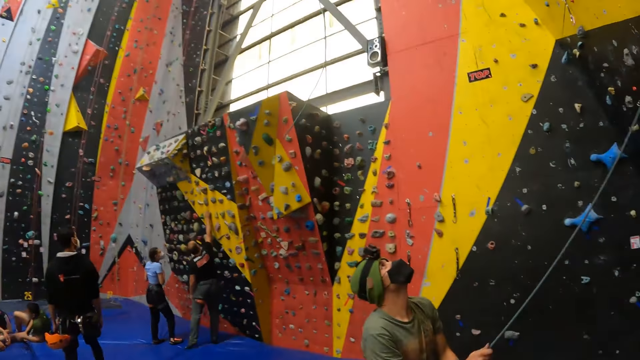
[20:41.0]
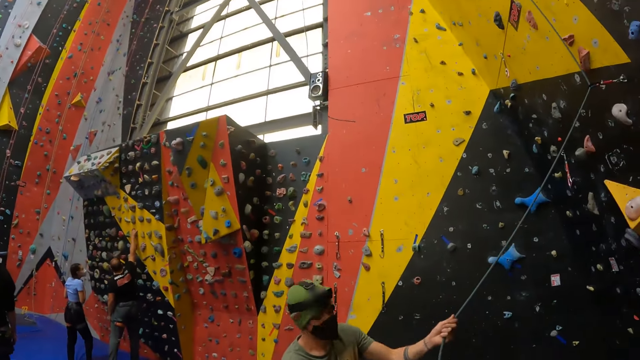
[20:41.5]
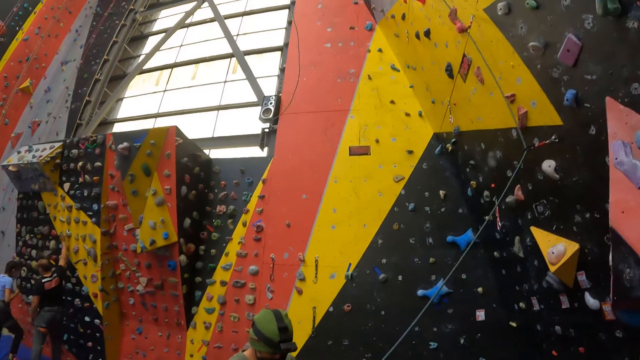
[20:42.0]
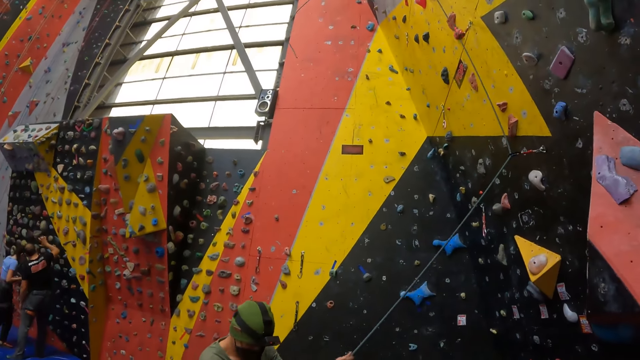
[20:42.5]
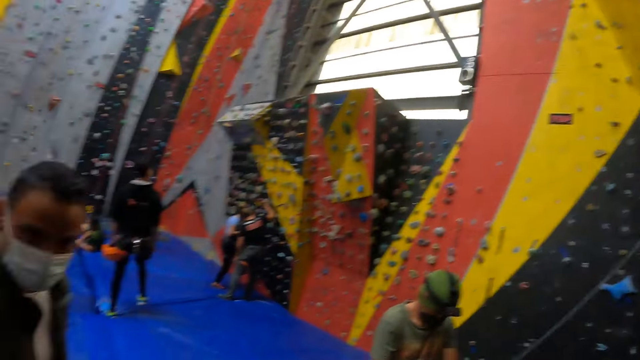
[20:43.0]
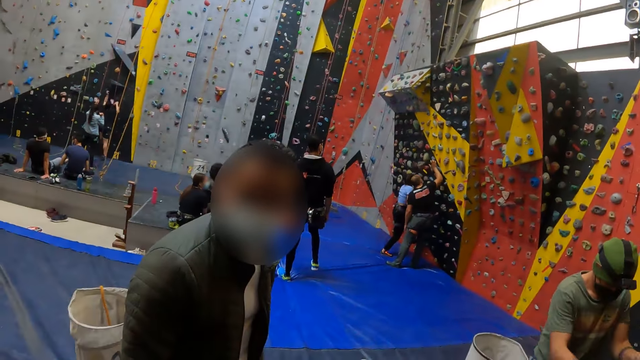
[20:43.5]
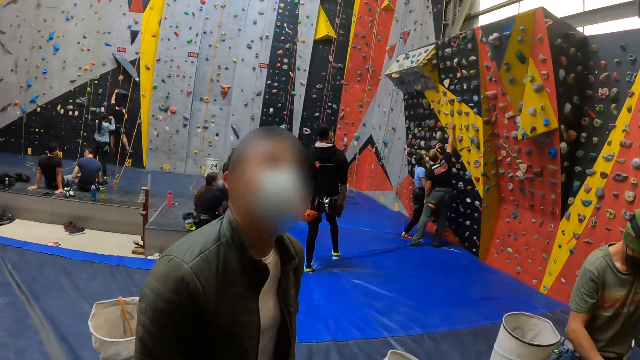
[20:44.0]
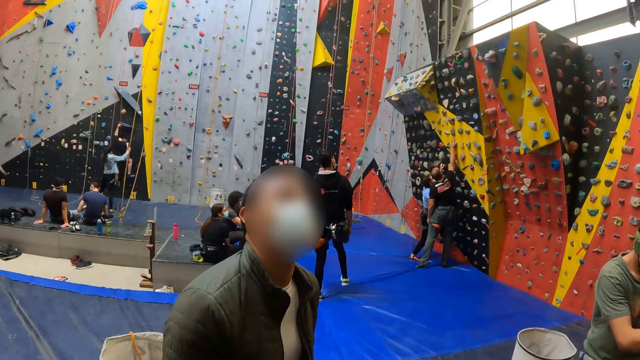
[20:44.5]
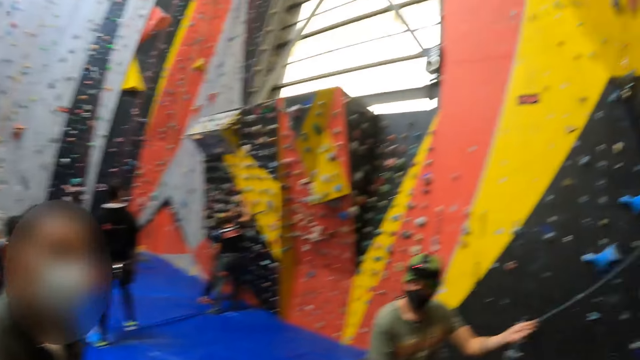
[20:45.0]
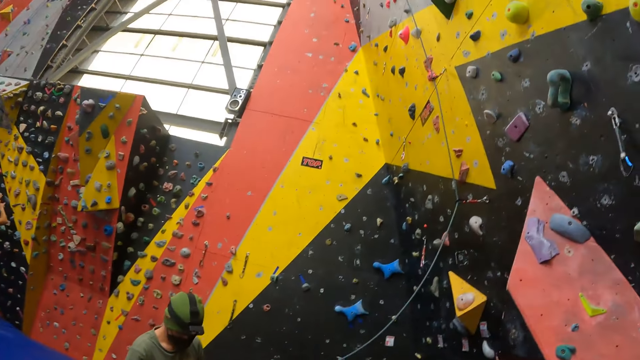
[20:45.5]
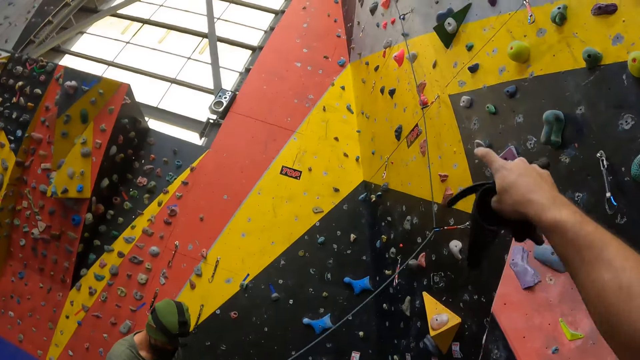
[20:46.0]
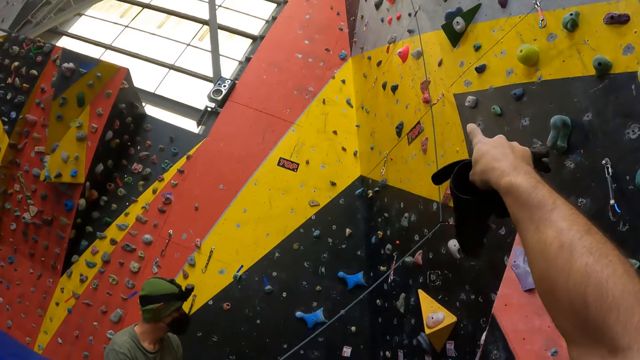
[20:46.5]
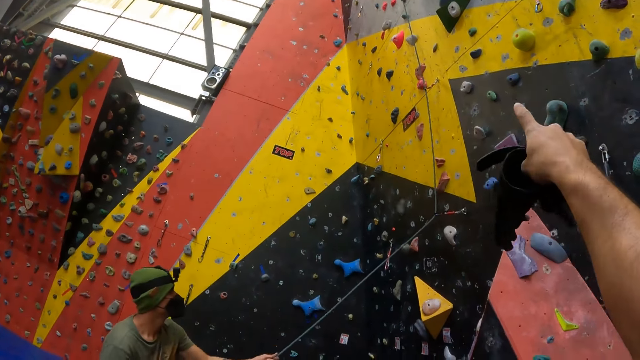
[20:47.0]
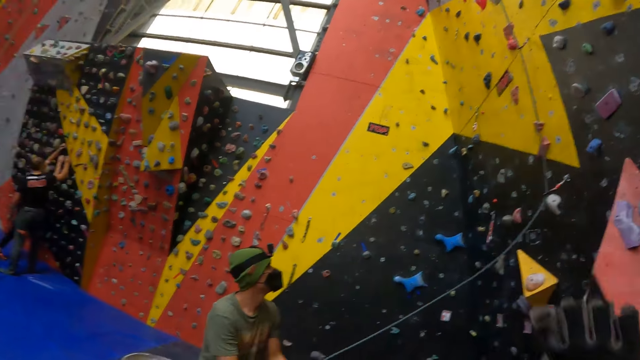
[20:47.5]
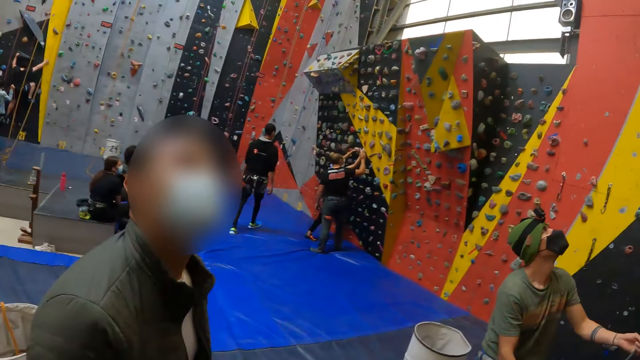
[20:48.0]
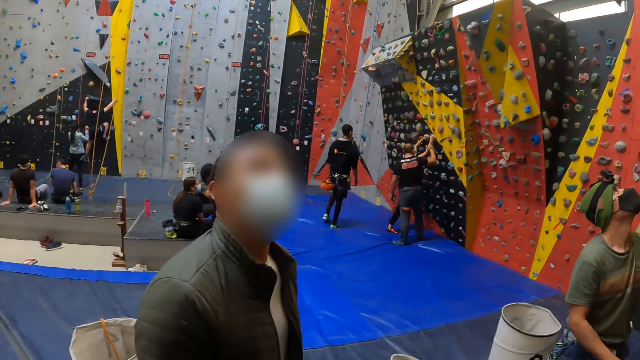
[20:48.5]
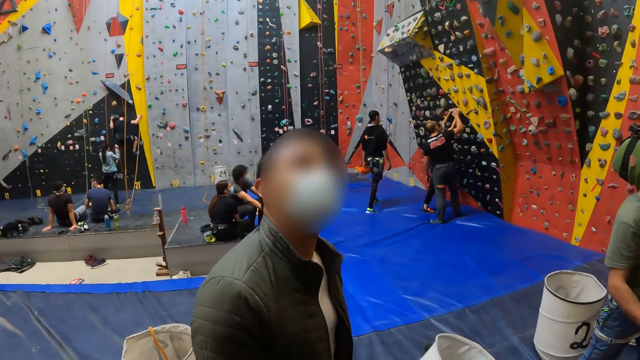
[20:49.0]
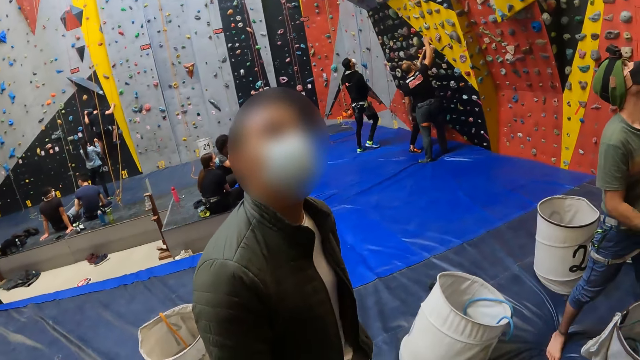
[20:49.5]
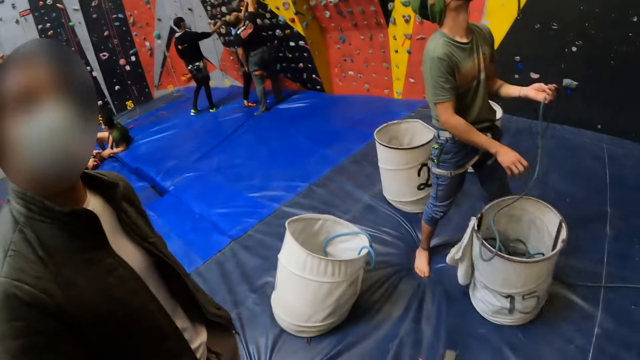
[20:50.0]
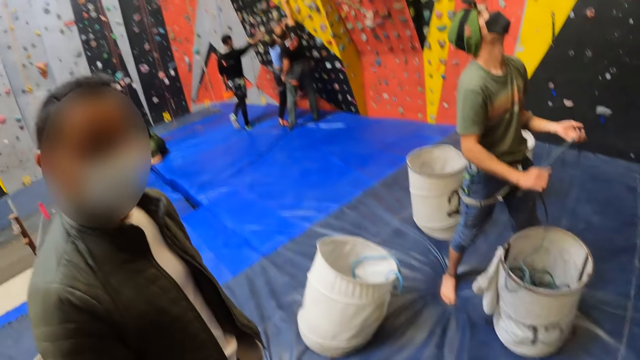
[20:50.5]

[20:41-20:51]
The camera wearer points at the climbing wall. They look around.

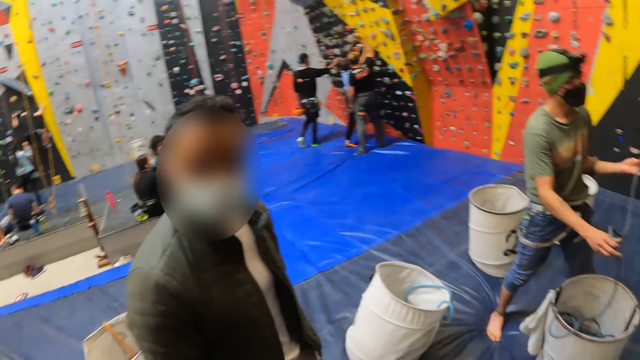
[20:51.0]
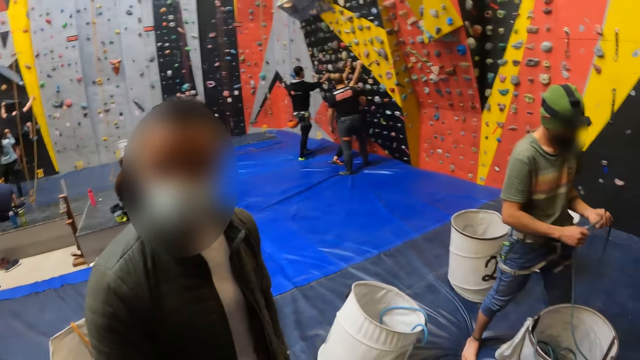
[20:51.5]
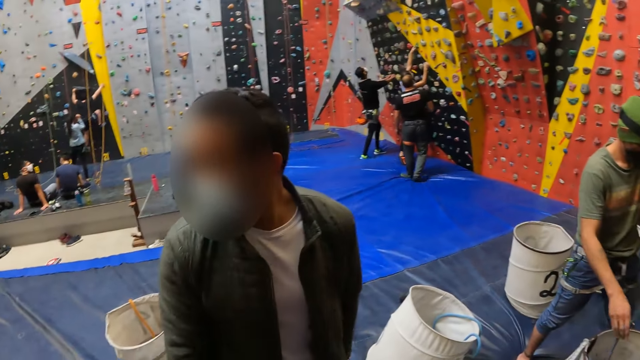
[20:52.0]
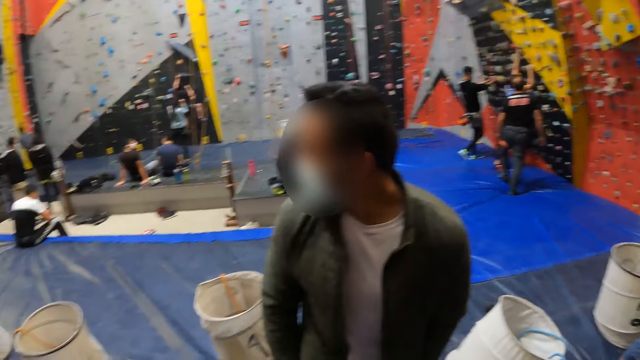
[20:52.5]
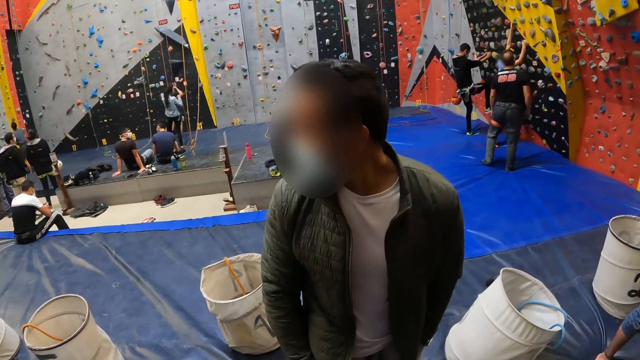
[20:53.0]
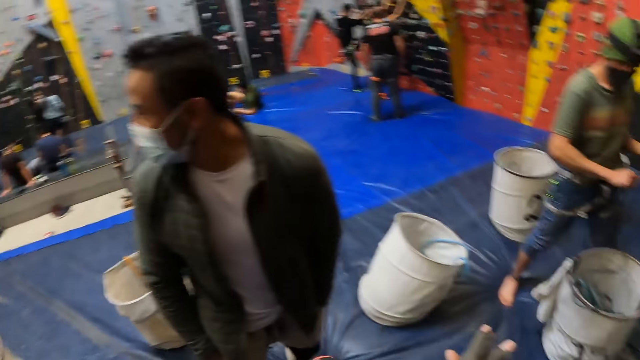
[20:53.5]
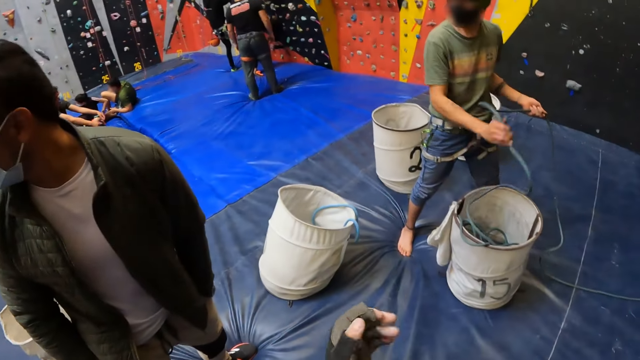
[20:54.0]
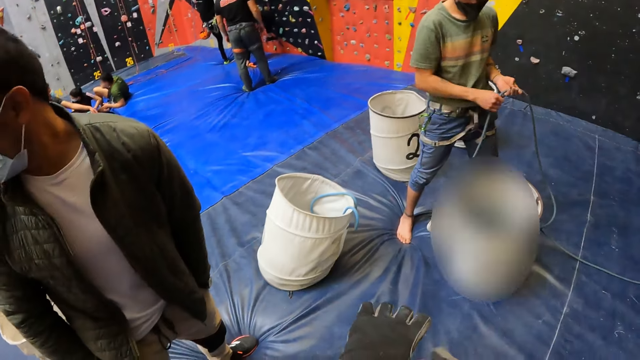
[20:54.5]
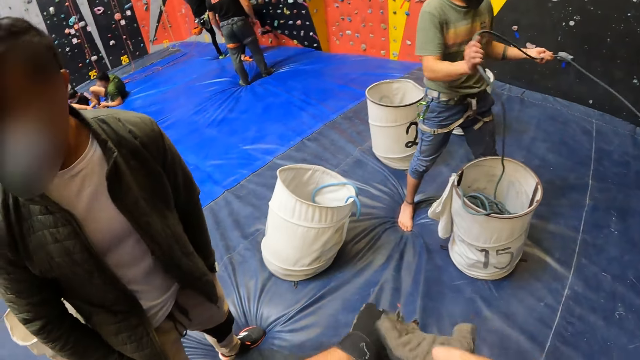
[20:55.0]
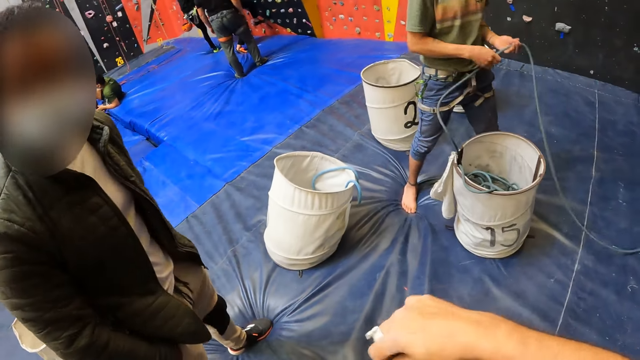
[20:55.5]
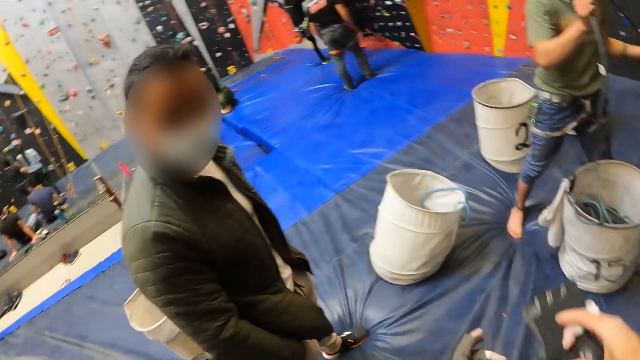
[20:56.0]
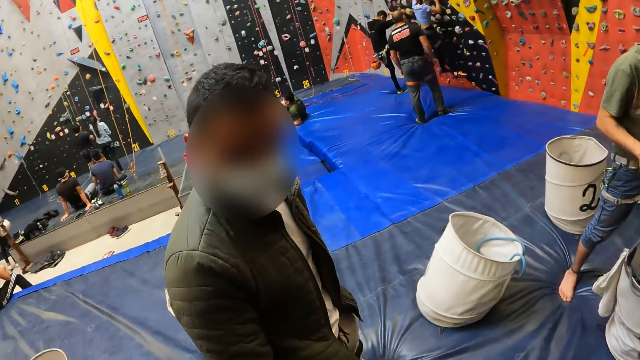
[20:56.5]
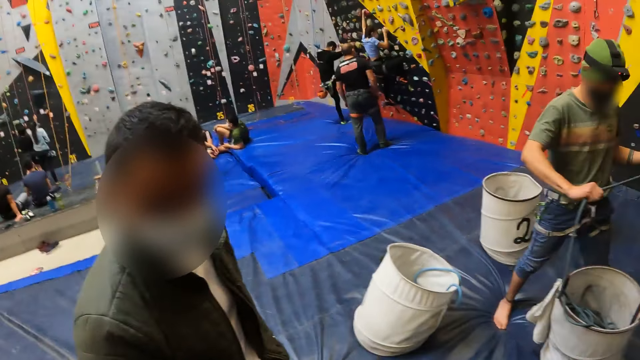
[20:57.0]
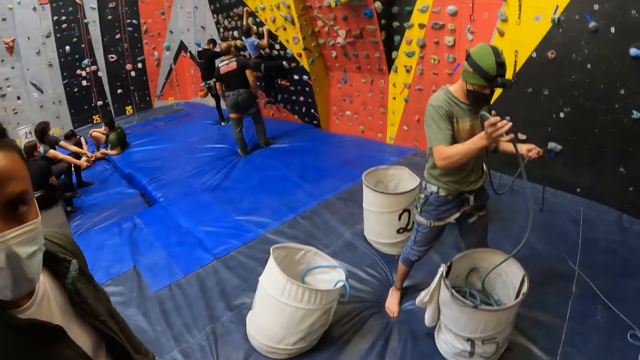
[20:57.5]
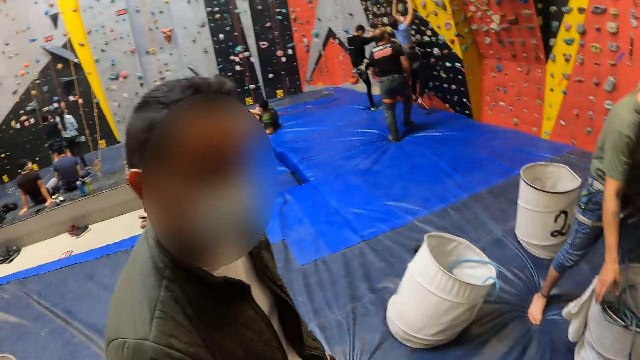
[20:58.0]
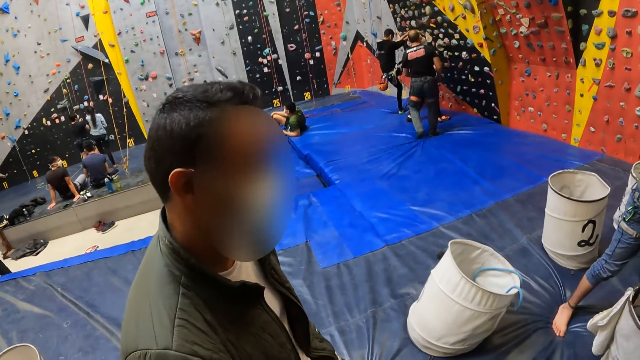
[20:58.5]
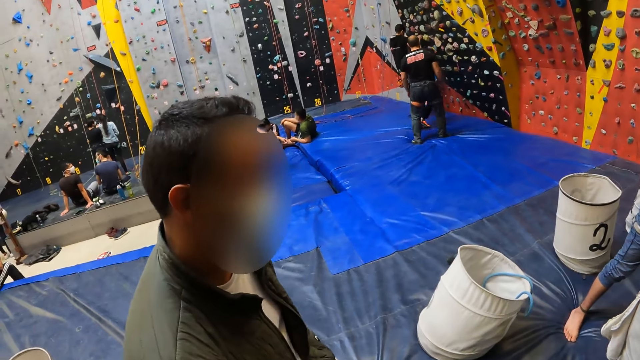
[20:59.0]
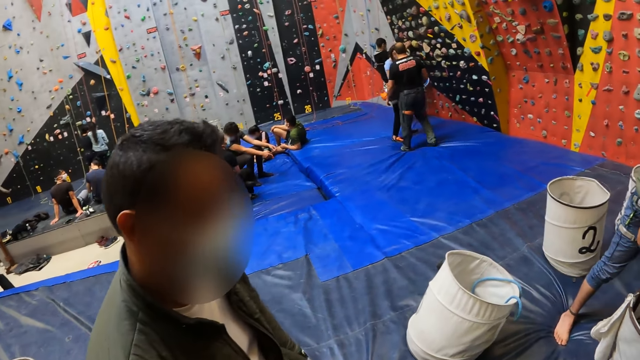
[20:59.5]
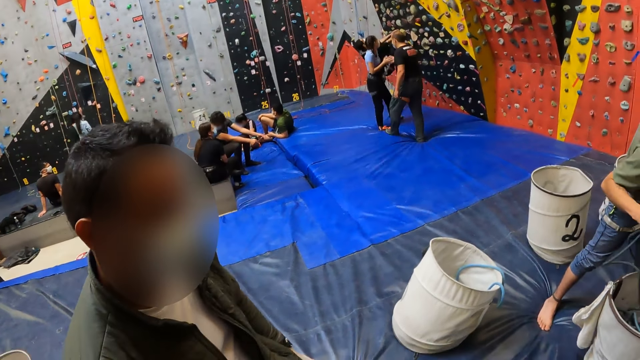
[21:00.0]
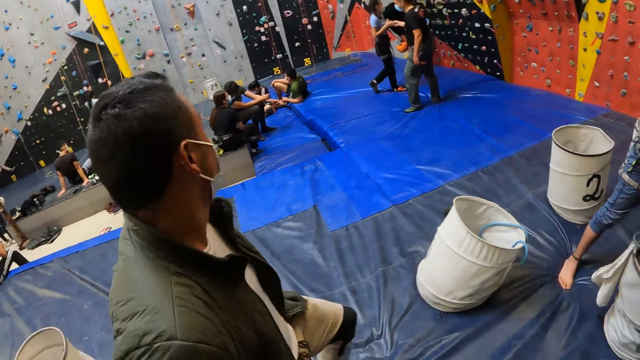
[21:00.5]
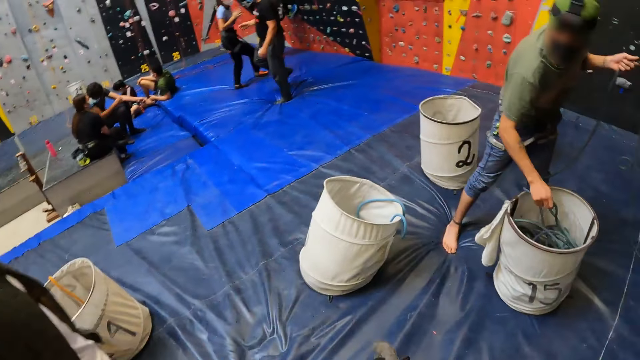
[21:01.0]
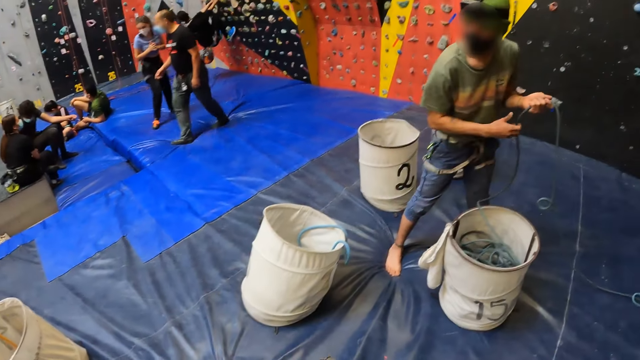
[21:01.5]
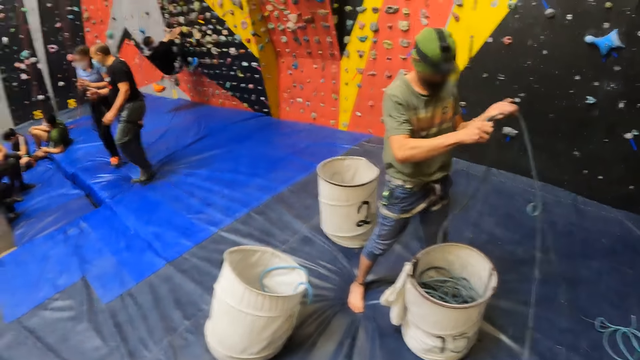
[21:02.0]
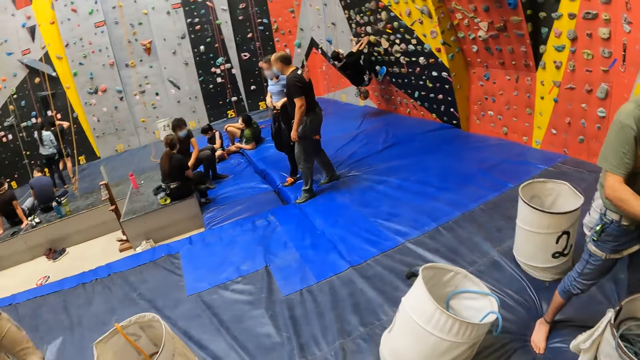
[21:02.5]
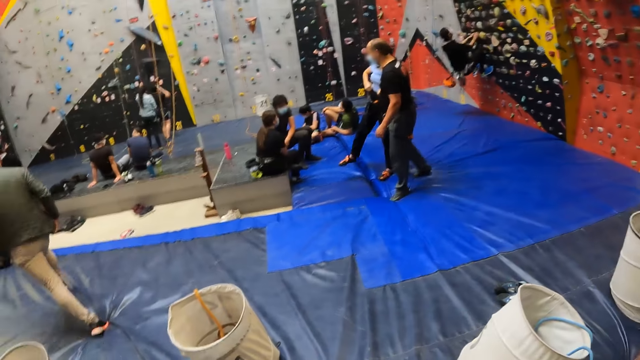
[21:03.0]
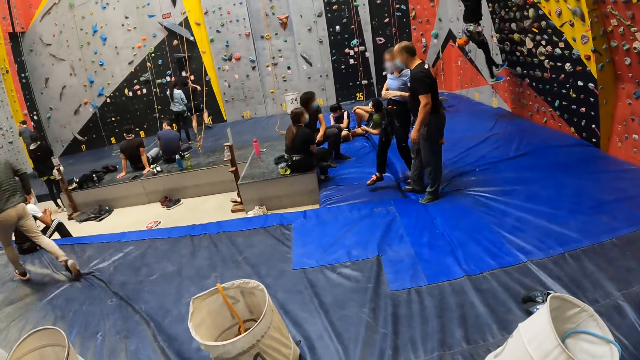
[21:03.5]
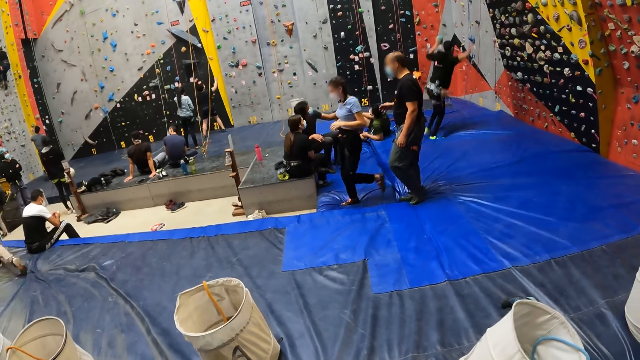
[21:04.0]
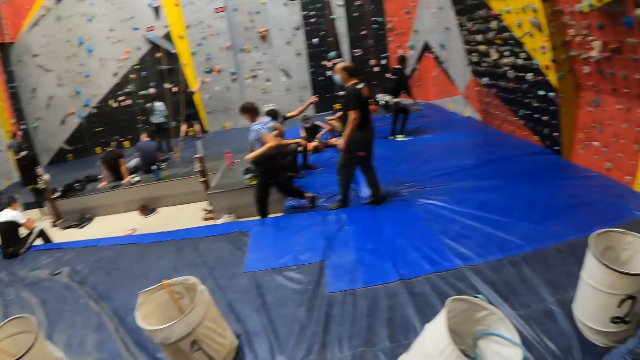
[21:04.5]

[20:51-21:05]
A person pulls the rope. The camera wearer adjusts a glove. They interact with a man. Another man puts the rope in a bucket. The camera wearer looks around. The first man walks in the climbing room.
